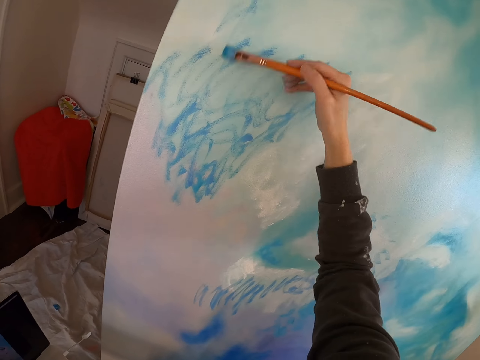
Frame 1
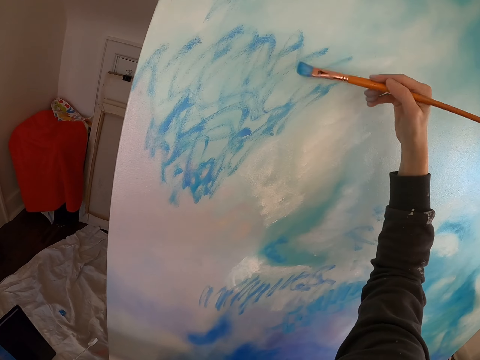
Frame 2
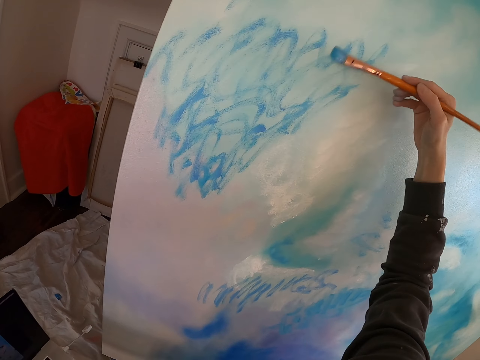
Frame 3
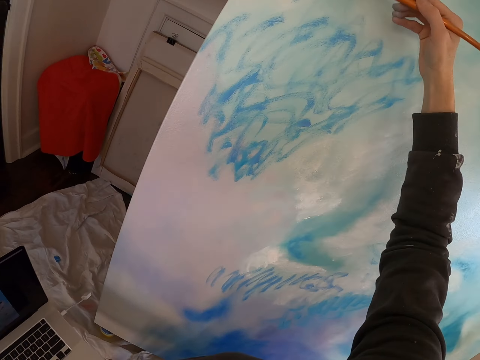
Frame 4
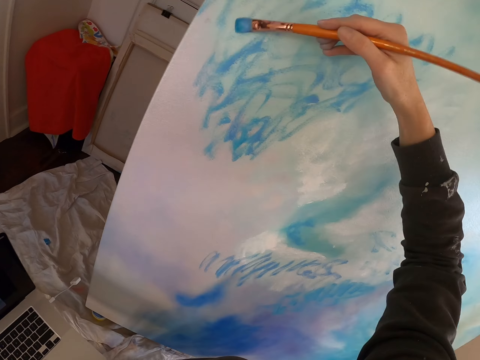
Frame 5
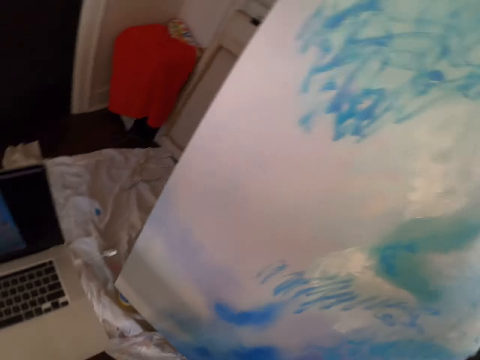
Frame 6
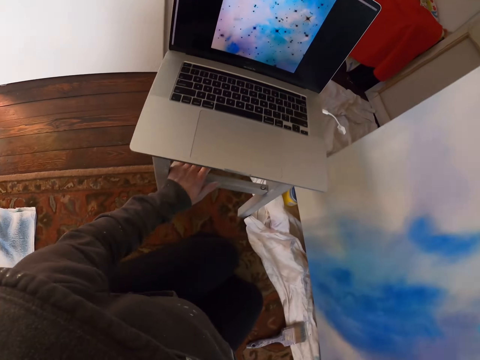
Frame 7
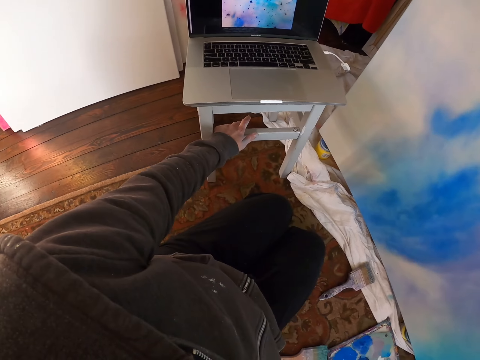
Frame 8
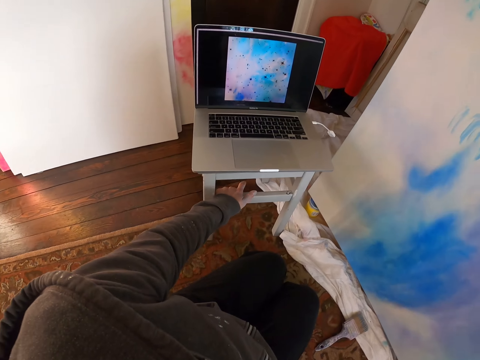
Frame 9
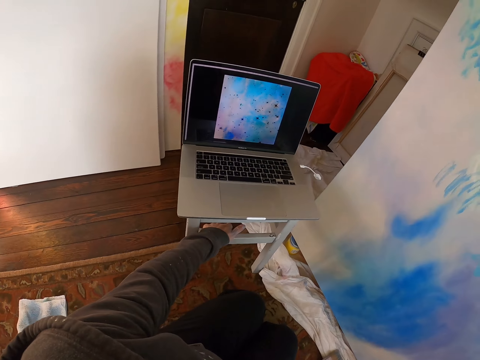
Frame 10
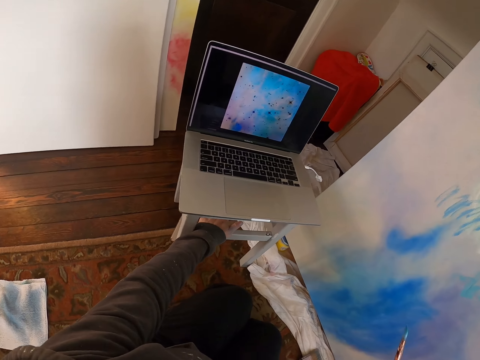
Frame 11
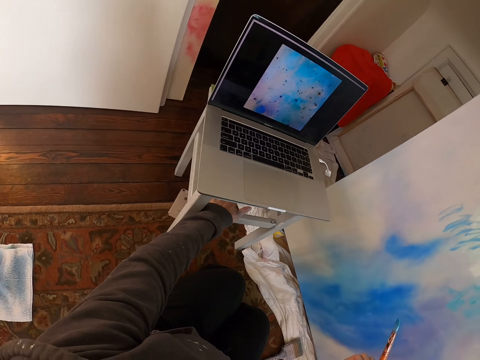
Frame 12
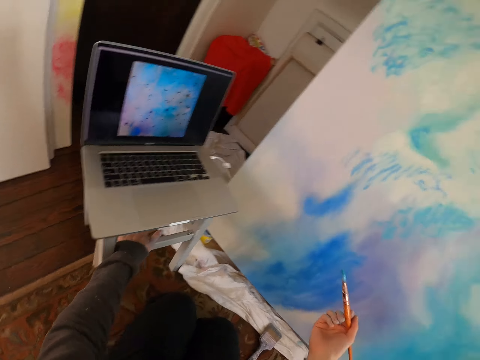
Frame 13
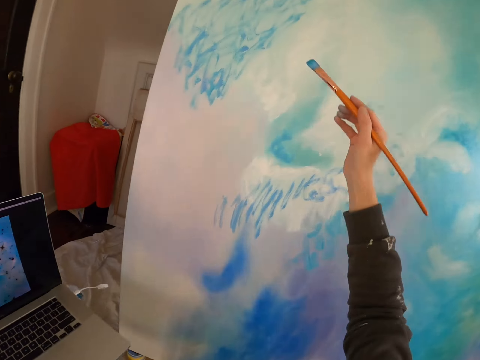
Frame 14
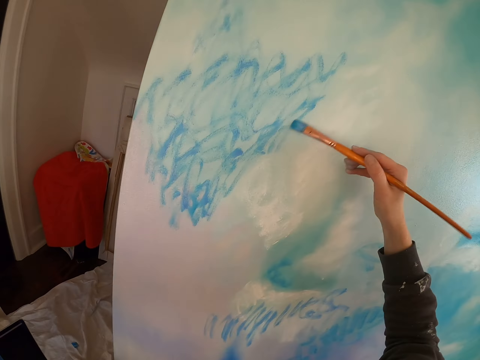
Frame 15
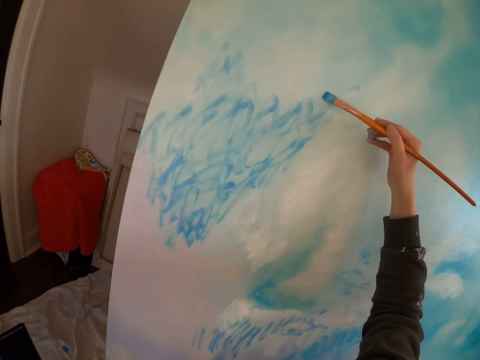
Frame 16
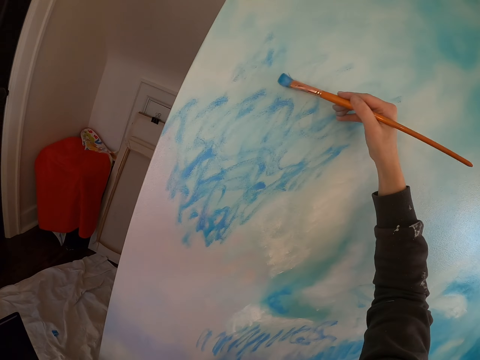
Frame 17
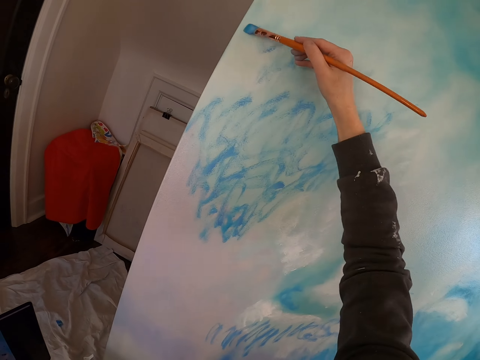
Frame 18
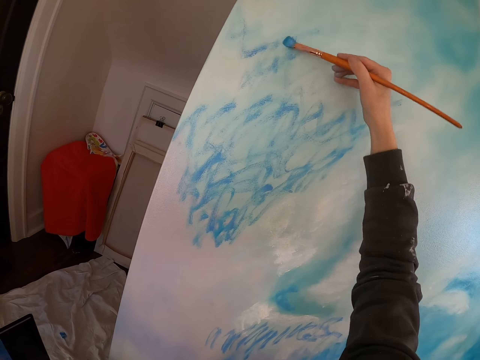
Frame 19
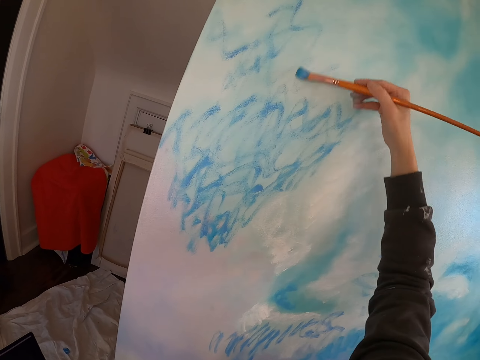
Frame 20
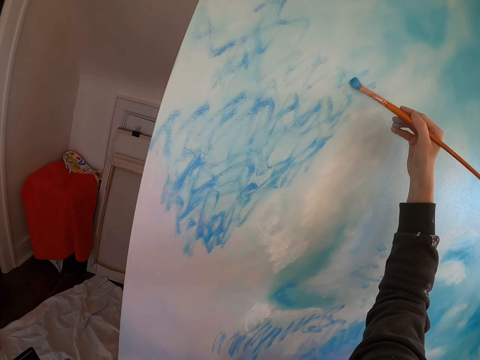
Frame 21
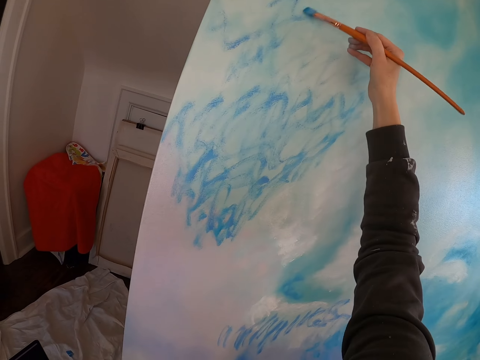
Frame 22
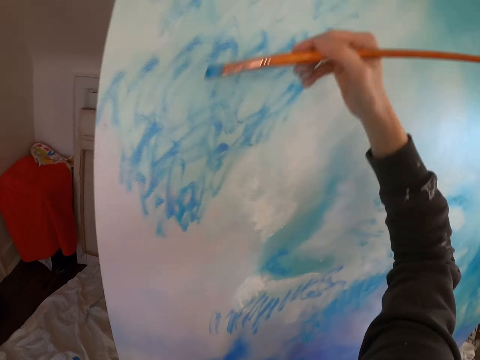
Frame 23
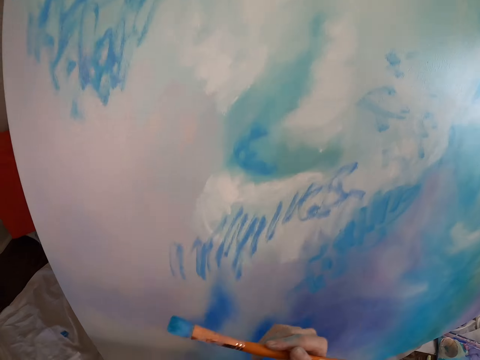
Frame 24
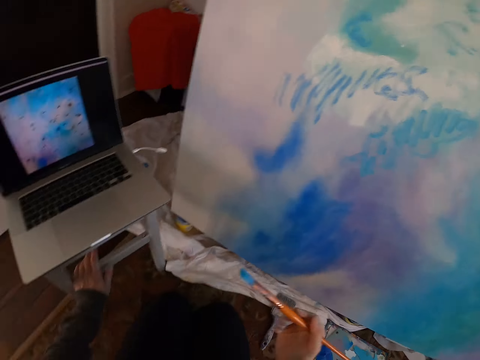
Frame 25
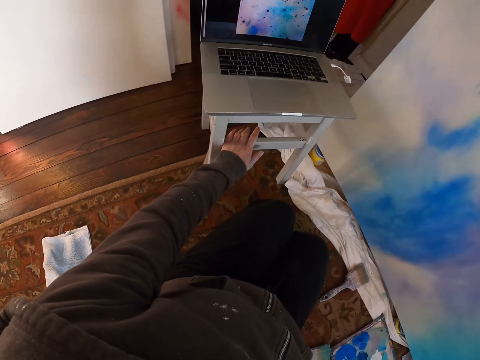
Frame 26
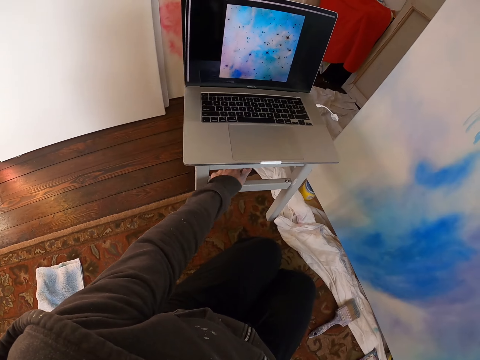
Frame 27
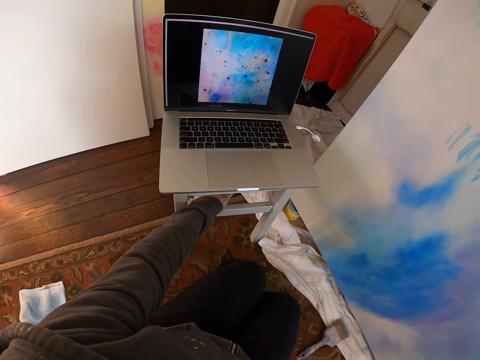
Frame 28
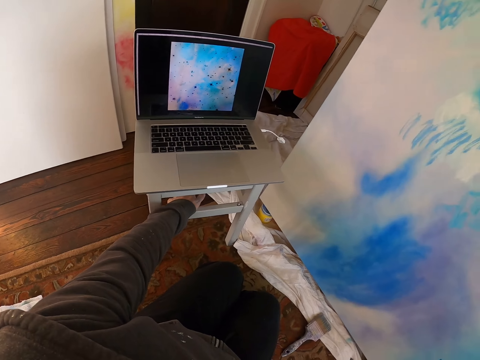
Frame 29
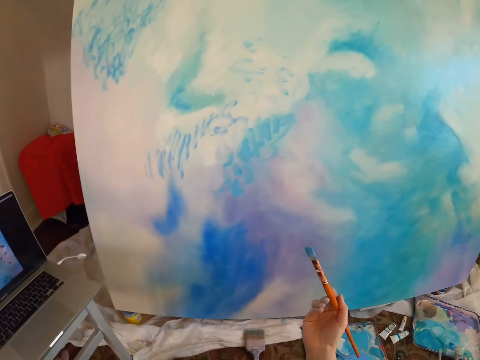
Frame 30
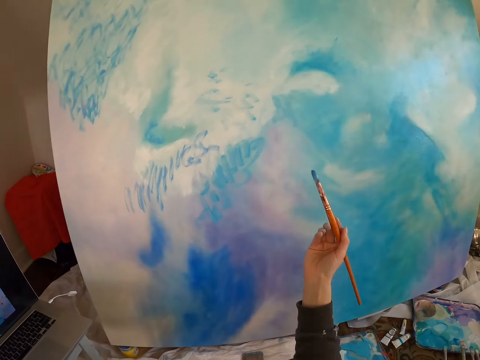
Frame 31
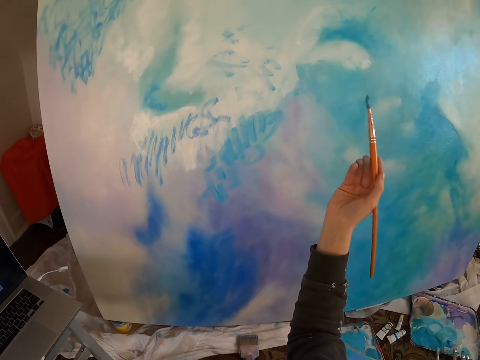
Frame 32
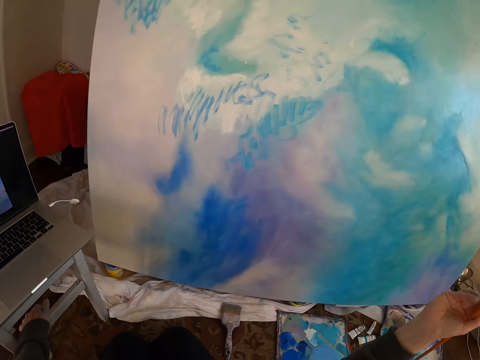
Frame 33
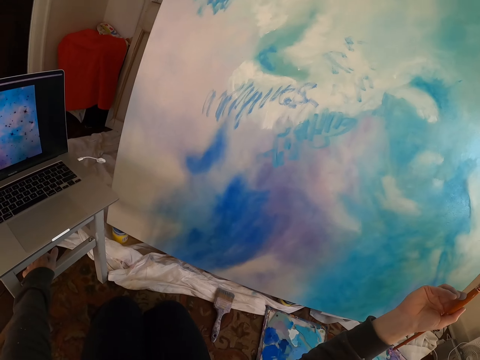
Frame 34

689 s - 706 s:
The camera wearer stares at the laptop. They paint the painting with the paint brush. They stare at the laptop.

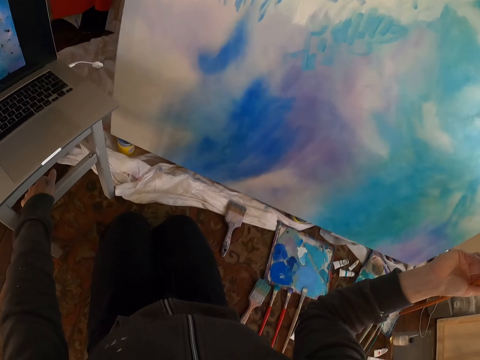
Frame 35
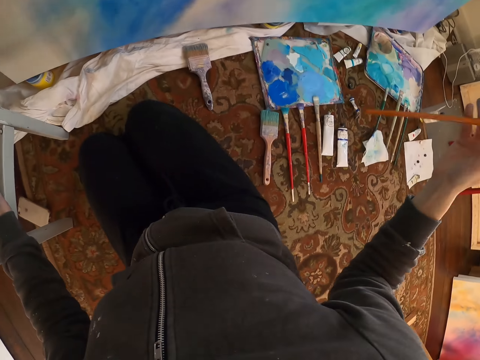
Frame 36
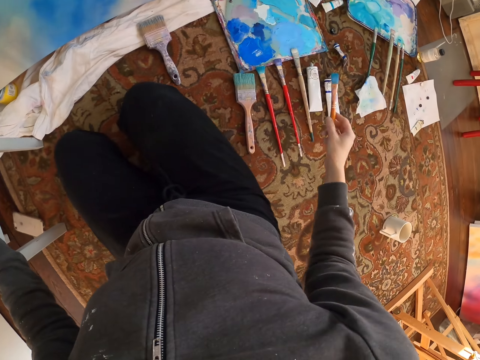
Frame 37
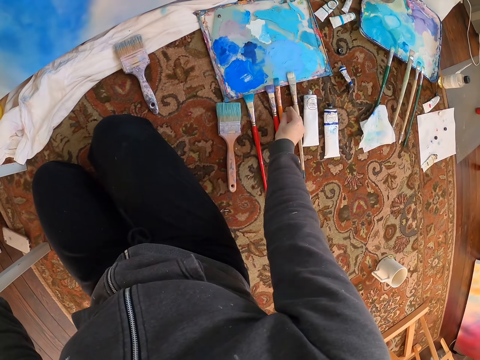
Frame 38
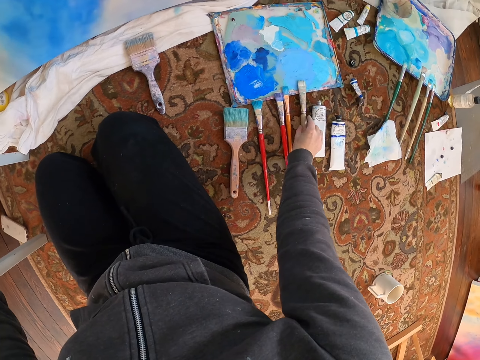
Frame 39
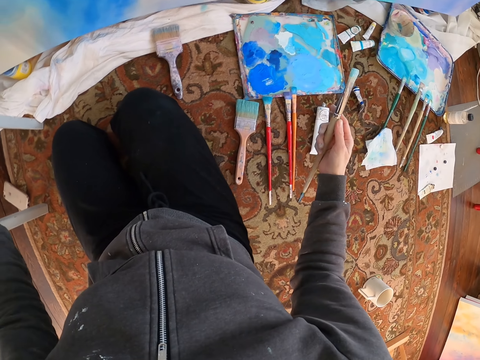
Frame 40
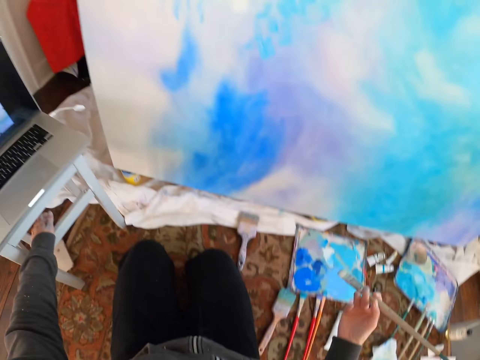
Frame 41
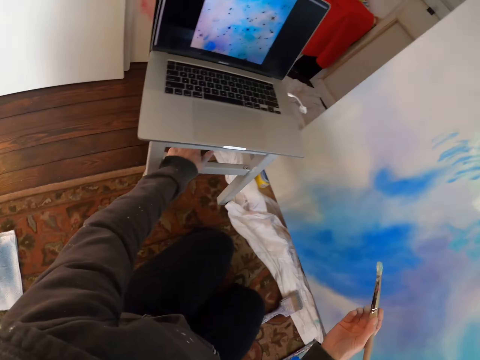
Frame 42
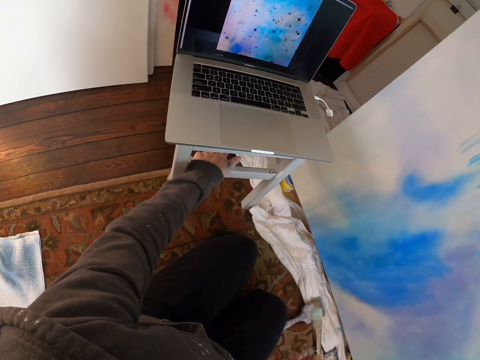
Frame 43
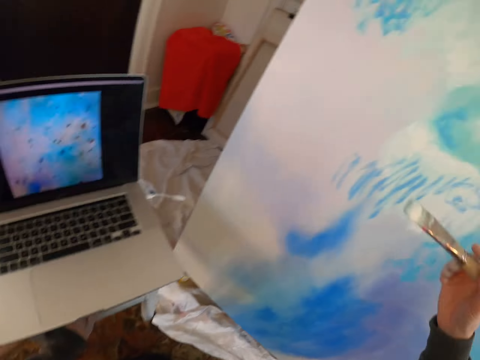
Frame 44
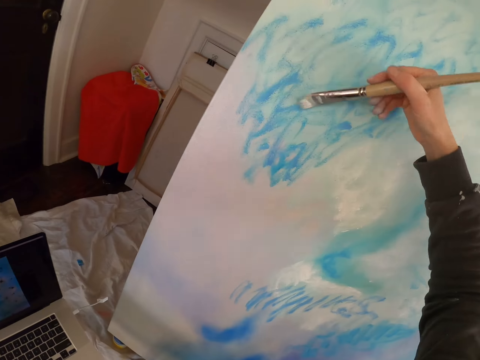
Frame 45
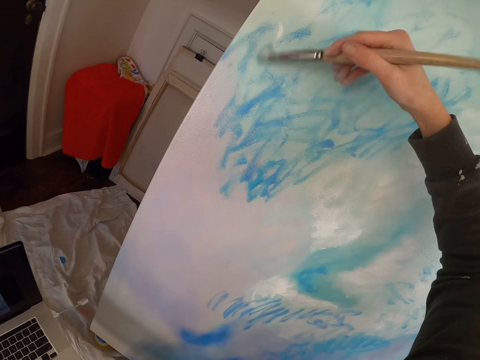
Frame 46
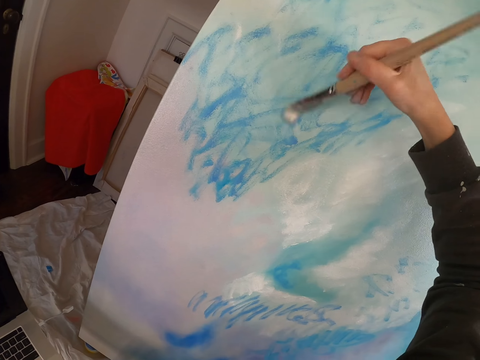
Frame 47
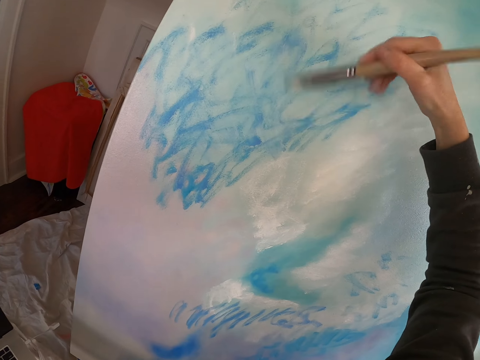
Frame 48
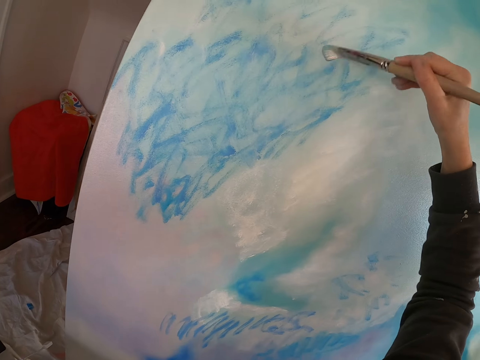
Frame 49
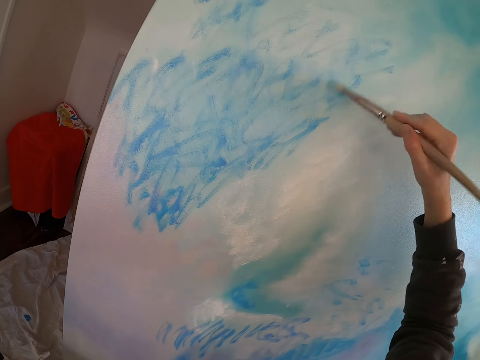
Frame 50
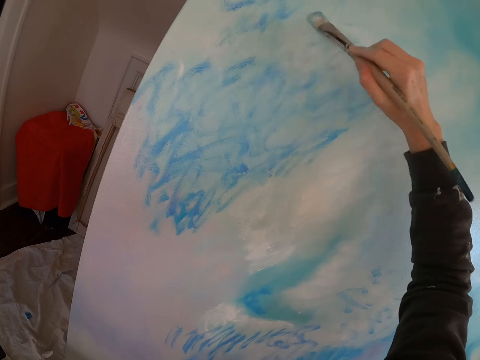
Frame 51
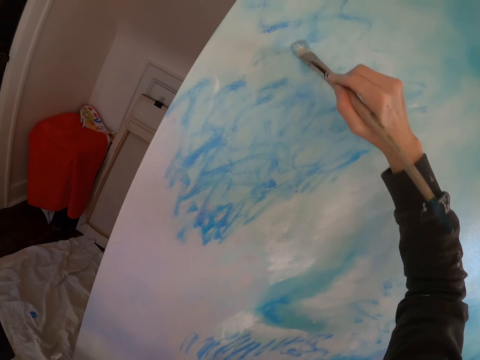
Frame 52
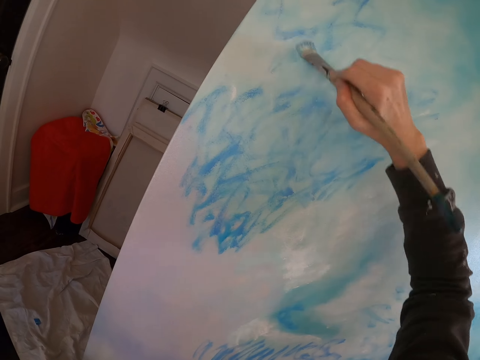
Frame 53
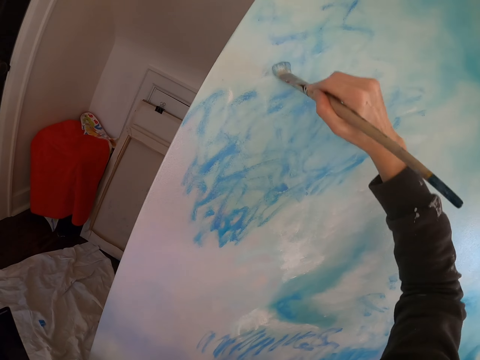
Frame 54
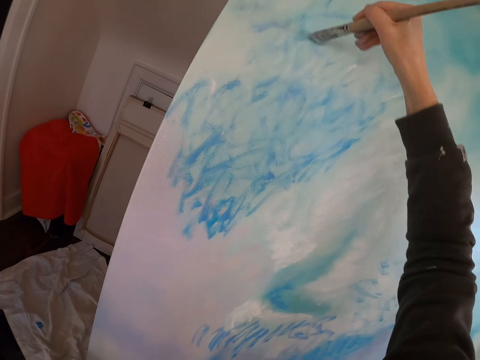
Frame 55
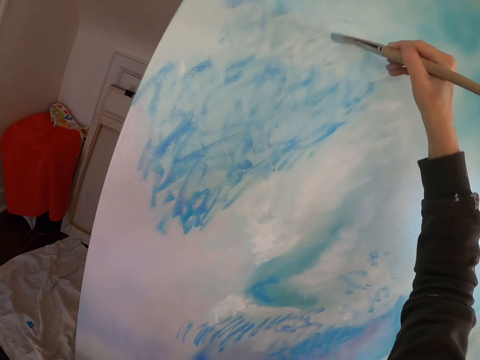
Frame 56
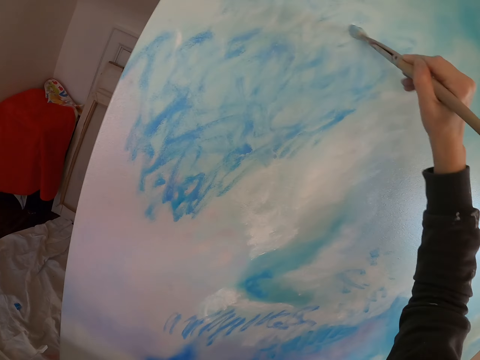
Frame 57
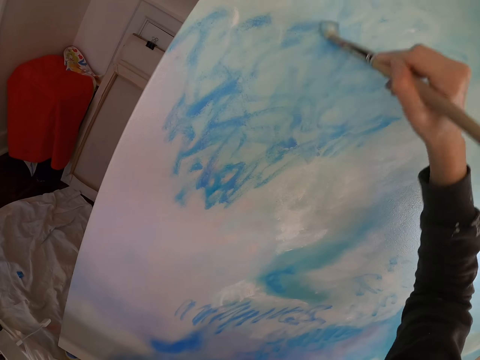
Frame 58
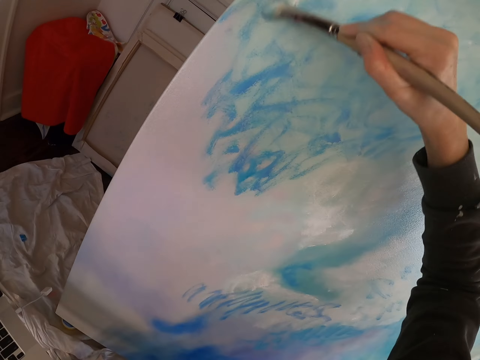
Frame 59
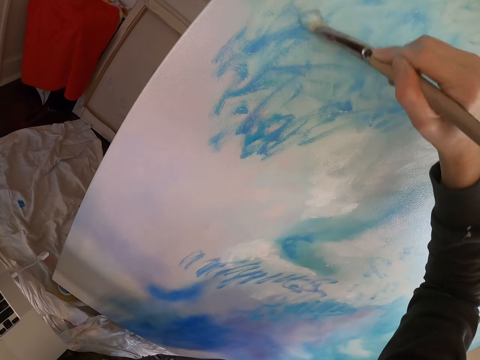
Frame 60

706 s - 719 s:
The camera wearer puts the painting brush on the floor. They pick up a painting brush. They paint the painting with the paint brush.
